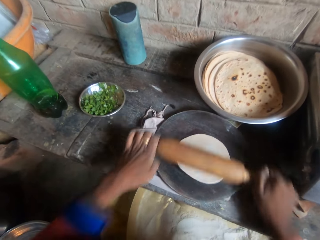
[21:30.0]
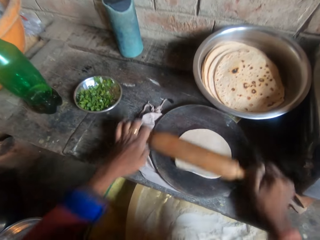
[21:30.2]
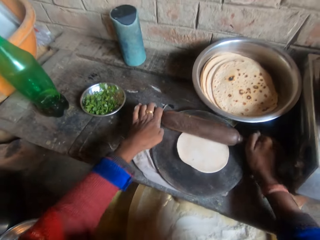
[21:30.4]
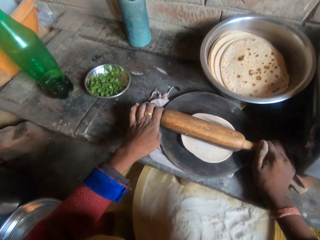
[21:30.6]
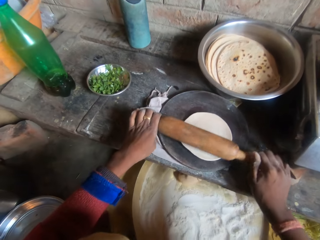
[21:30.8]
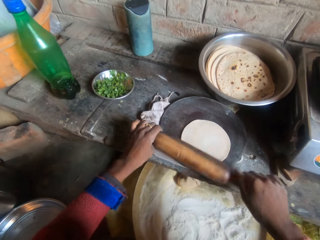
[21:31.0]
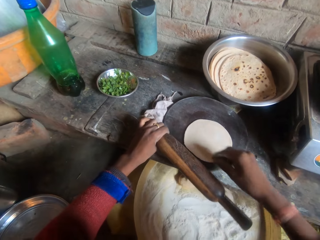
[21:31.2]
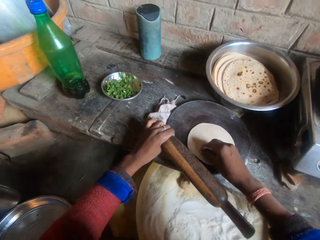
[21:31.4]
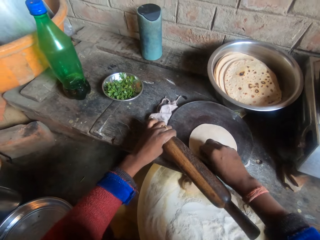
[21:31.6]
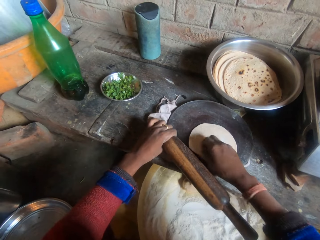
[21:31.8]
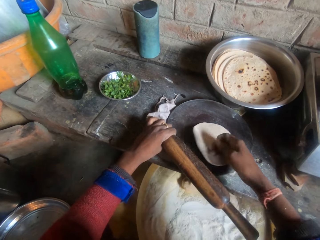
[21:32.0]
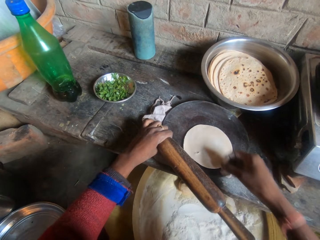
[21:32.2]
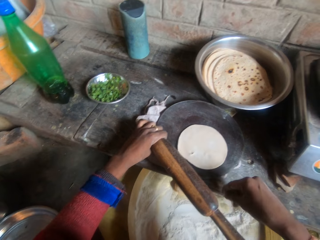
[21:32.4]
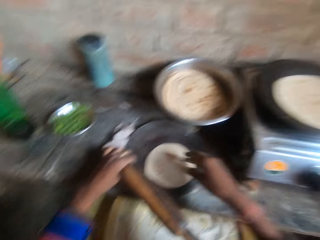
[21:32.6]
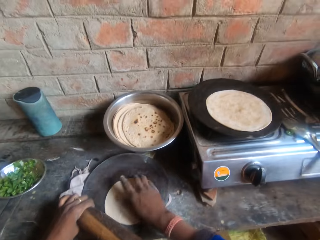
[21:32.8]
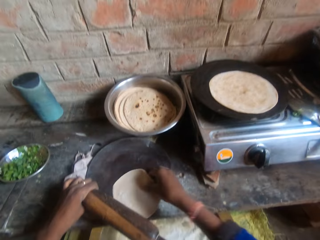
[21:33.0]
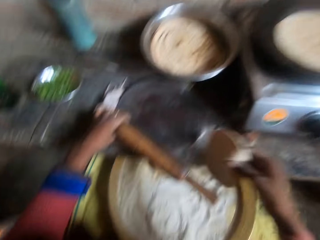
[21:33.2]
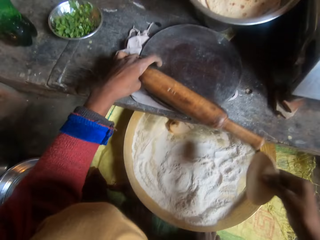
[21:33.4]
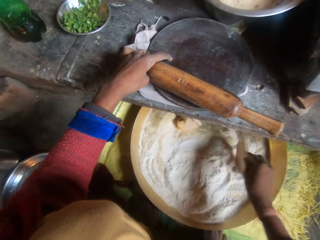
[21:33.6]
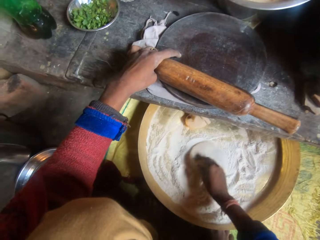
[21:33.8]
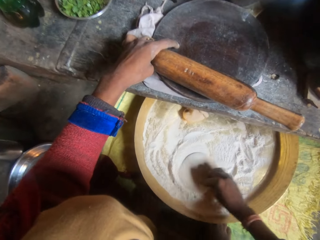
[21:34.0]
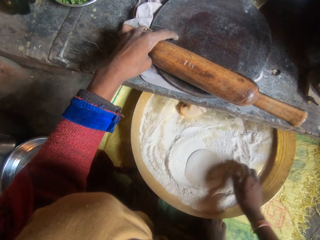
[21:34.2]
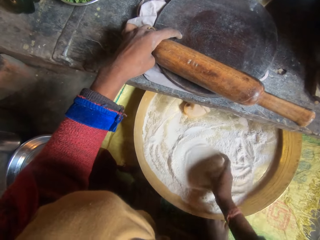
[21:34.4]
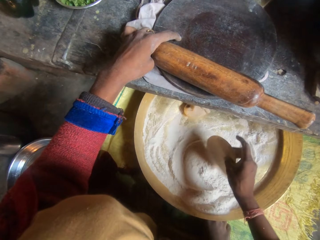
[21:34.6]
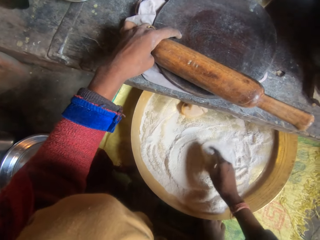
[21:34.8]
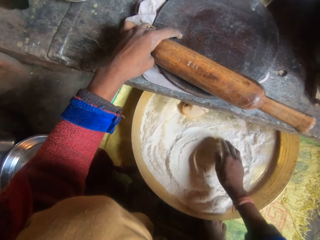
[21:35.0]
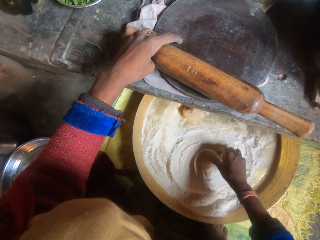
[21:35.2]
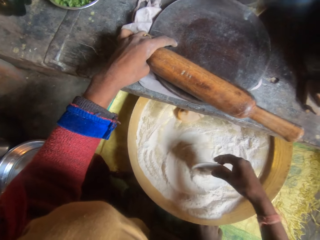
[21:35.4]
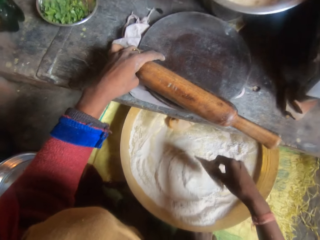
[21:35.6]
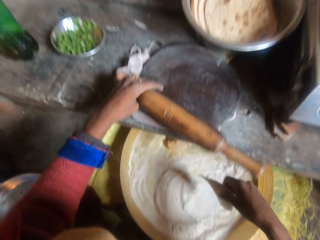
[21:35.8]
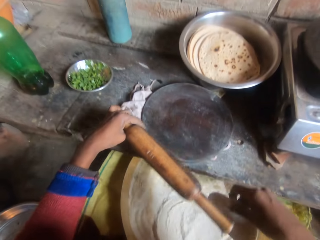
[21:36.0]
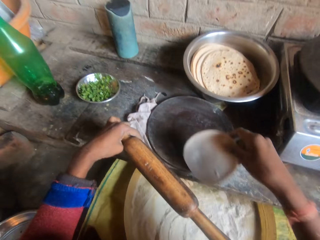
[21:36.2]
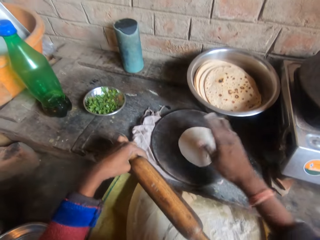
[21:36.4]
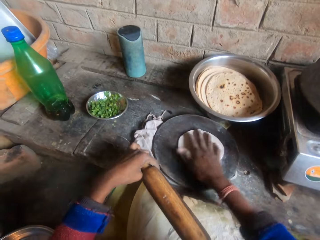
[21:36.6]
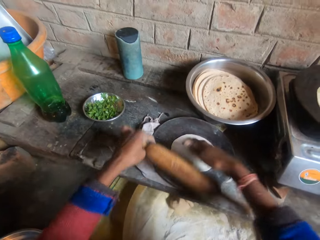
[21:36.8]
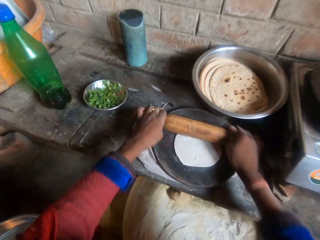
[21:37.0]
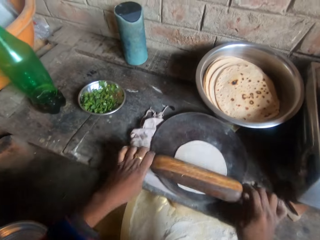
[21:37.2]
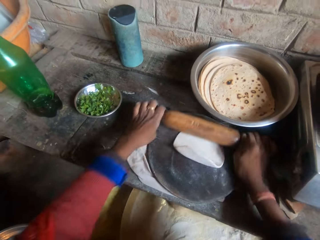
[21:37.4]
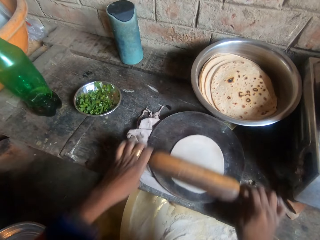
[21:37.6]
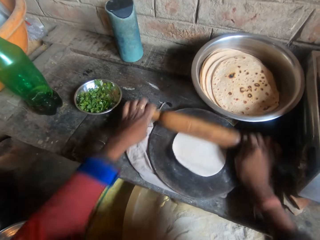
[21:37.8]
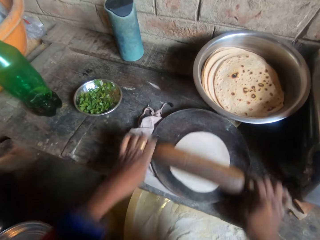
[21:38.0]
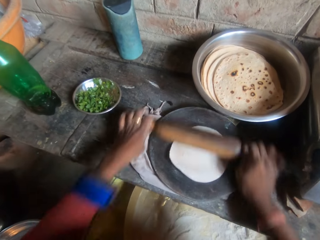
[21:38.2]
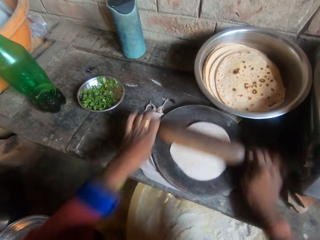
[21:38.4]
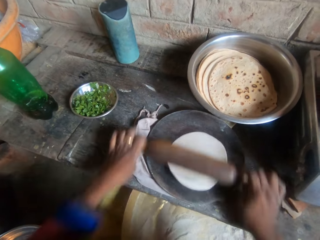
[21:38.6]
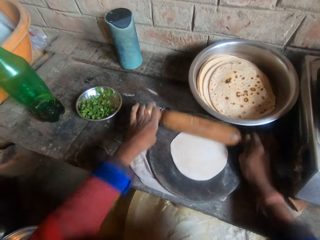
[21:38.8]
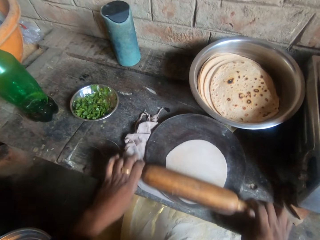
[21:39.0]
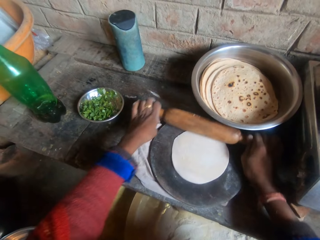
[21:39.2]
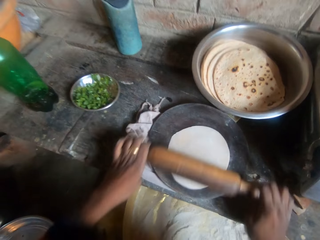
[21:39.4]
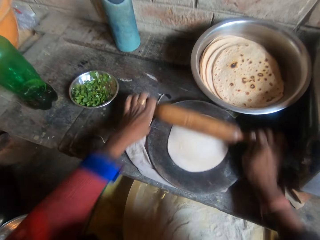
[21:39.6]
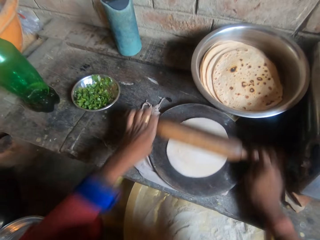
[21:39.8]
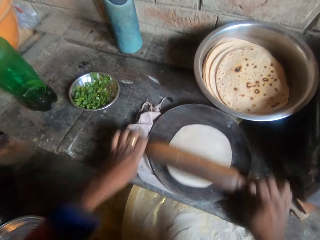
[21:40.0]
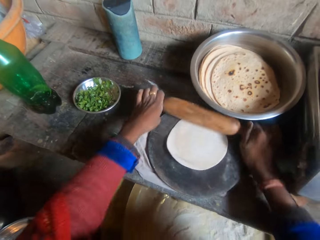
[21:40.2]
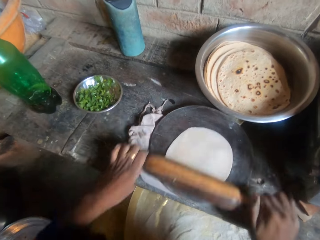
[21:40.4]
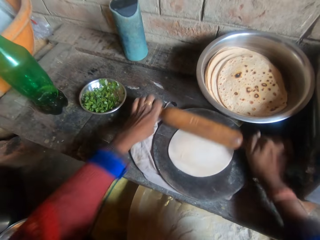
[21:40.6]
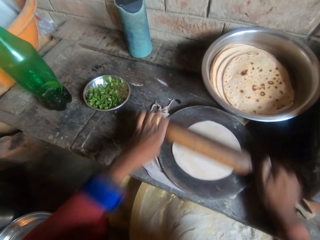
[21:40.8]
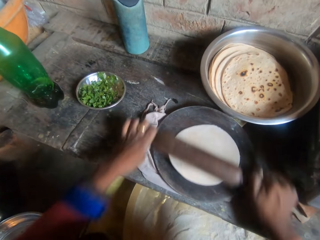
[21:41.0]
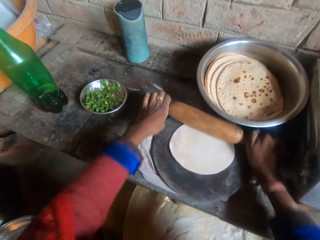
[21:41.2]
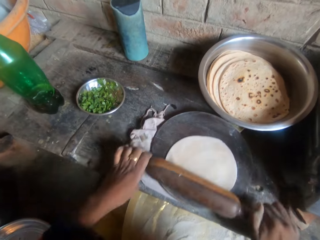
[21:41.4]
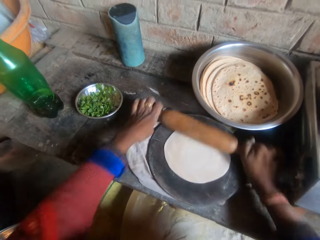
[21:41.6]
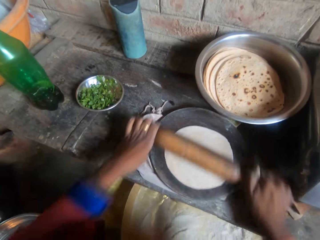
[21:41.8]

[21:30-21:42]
The camera wearer removes dirt from the dough and throws the dirt on the floor. They hold the tortilla. They roll the dough in flour inside the bucket, put the dough on the rolling board, roll the dough and knead the dough on the board with a rolling pin.

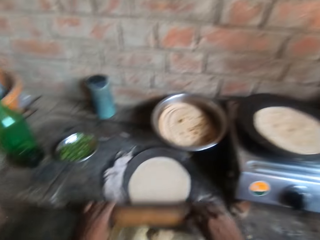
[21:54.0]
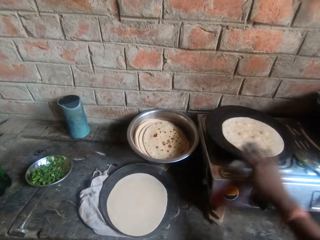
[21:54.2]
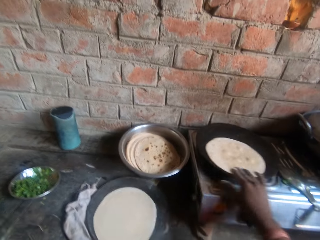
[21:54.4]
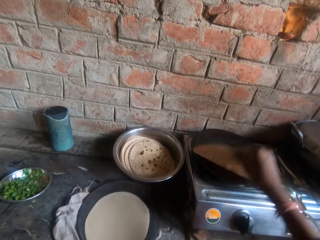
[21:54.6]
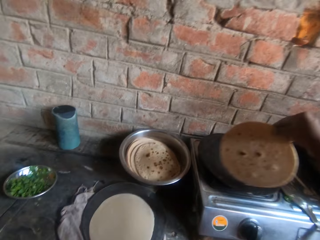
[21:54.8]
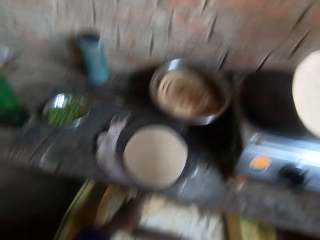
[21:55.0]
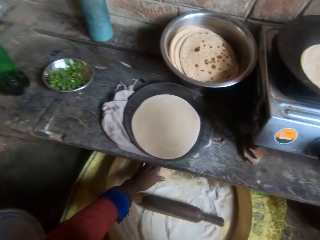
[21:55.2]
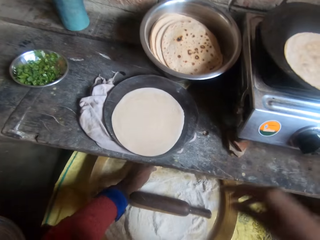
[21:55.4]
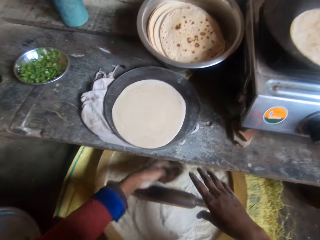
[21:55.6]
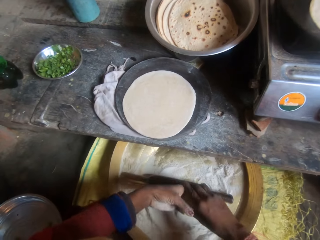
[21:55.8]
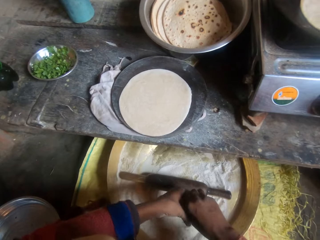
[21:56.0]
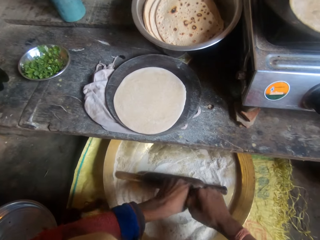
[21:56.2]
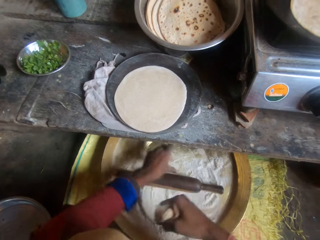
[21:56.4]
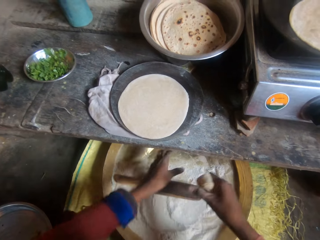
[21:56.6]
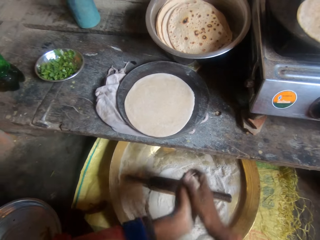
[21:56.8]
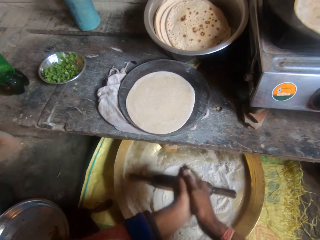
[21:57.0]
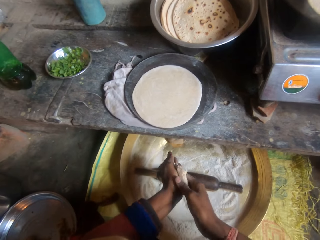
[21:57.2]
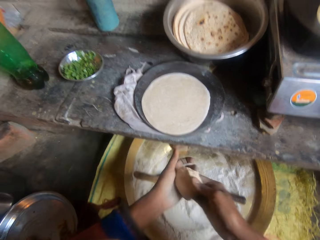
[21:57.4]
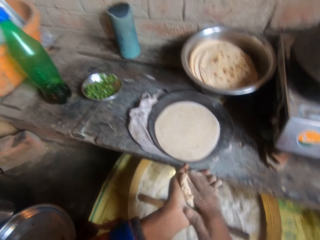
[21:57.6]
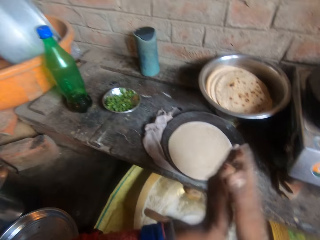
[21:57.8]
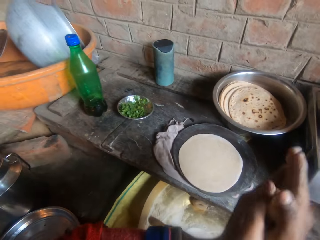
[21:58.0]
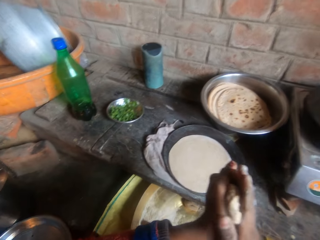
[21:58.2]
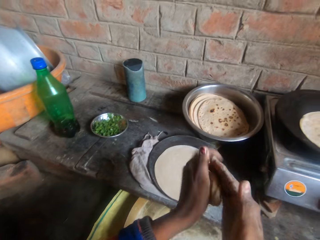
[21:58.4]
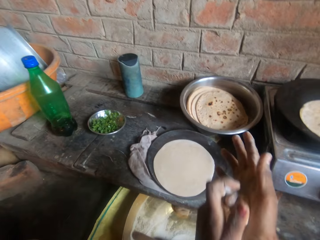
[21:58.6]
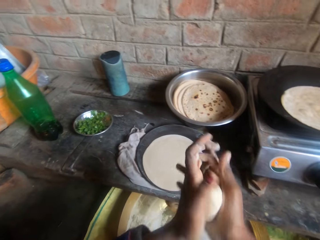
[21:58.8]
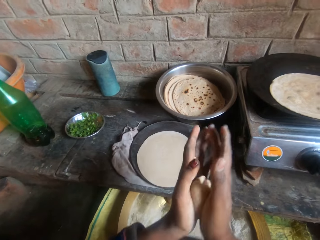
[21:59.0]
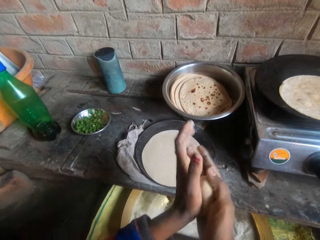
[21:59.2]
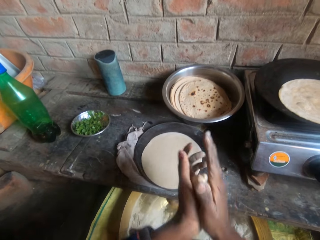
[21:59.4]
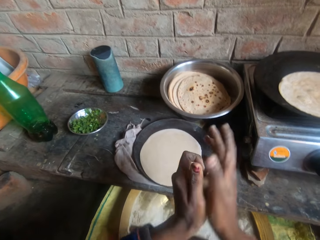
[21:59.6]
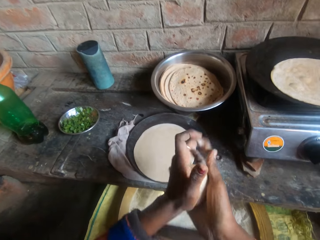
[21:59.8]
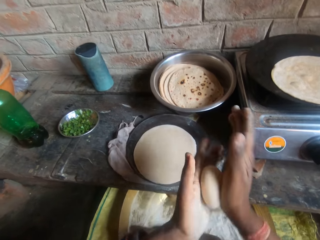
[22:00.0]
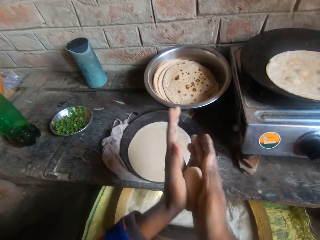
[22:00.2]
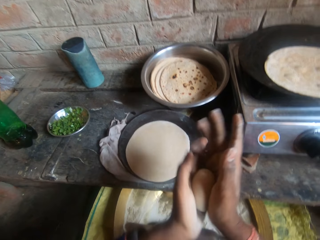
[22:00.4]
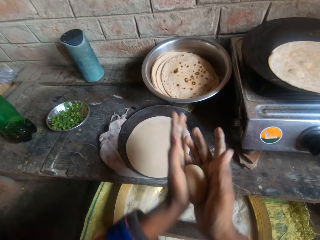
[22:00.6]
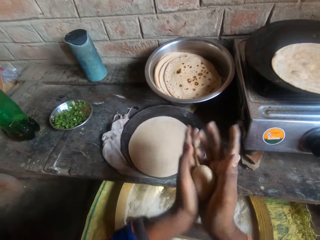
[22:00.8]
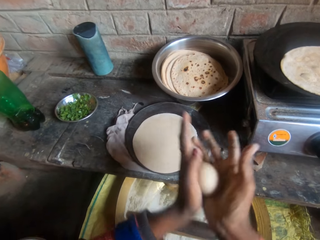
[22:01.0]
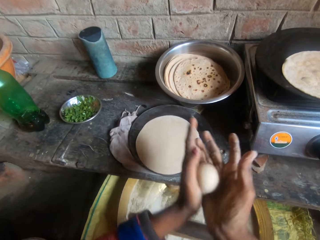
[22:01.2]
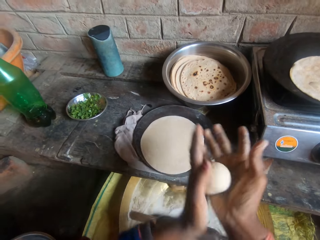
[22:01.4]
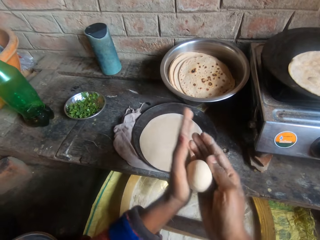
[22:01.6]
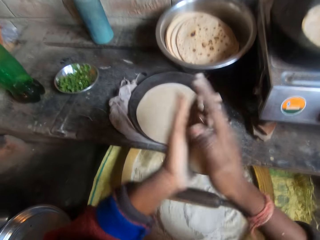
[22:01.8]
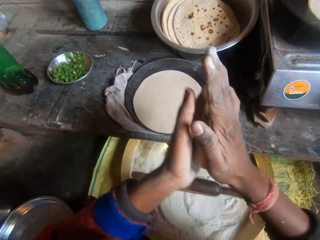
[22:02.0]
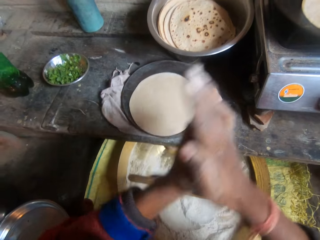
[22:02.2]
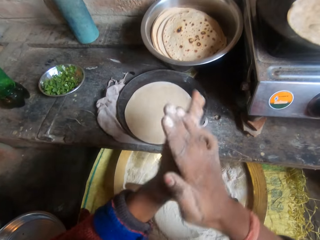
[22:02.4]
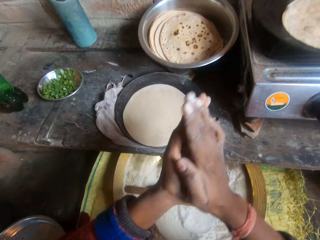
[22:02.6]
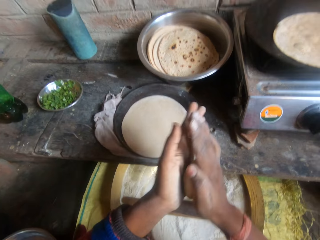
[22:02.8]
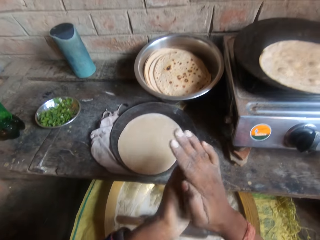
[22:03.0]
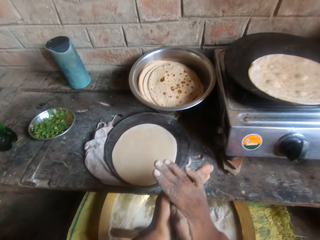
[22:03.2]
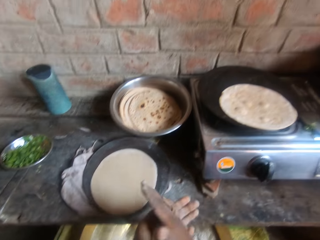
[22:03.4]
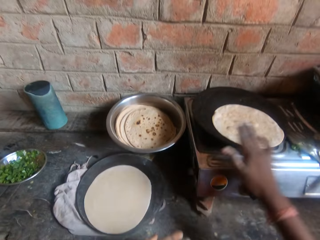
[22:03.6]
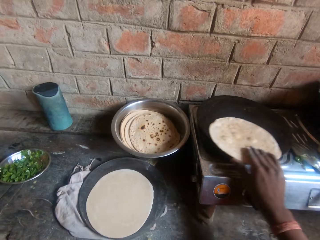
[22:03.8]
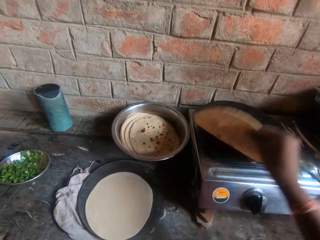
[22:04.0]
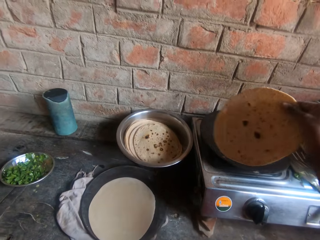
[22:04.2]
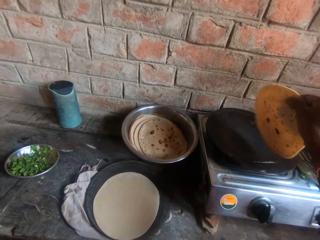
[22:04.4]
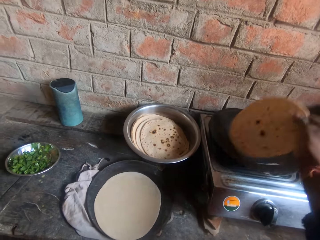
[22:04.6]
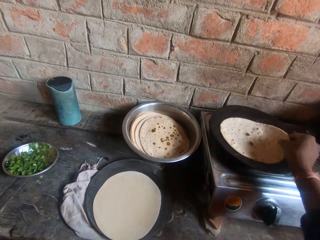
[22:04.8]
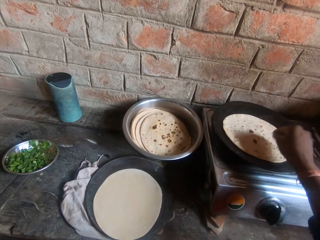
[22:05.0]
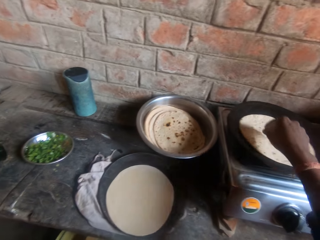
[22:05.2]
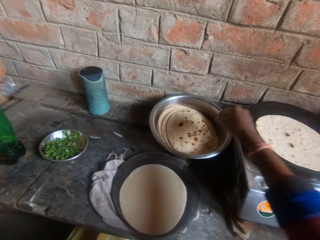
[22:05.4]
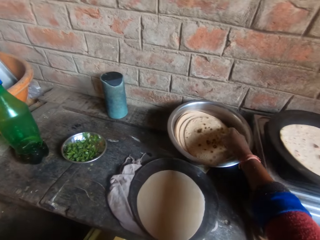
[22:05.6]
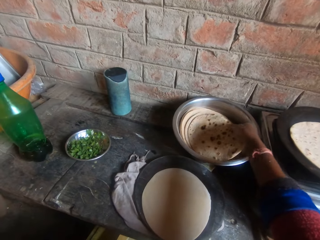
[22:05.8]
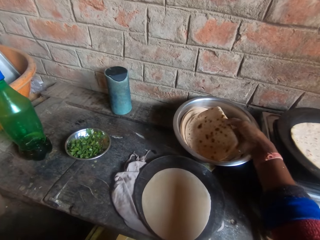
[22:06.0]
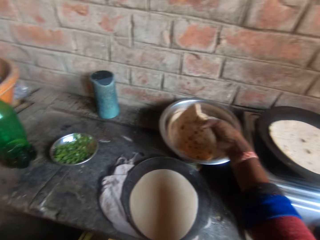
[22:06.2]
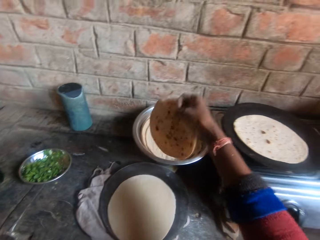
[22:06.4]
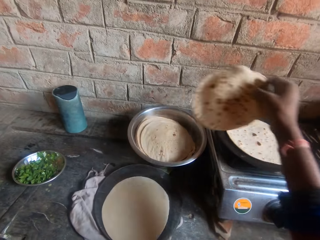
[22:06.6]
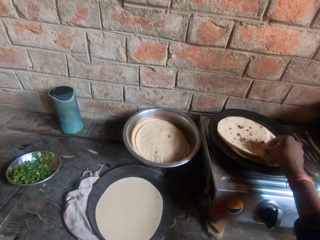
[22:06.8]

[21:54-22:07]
The camera wearer holds the tortilla or roti, flips the roti on the griddle and drops the tortilla on the flat pan. They cut the dough, knead dough from the bucket with their hands and roll the dough on their hand. They hold the tortilla, flip the roti on the griddle and put down the tortilla on the flat pan. They move another roti from the bowl to the griddle and pick up the tortilla.
